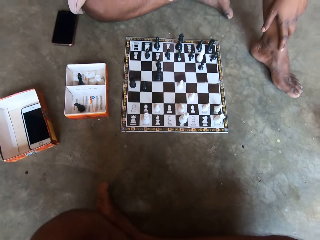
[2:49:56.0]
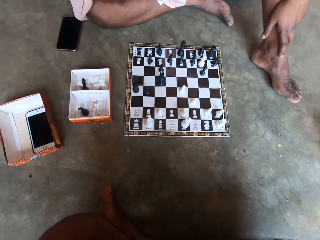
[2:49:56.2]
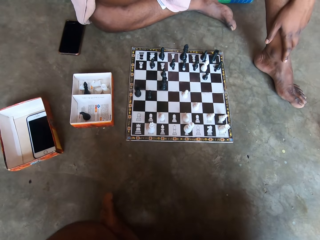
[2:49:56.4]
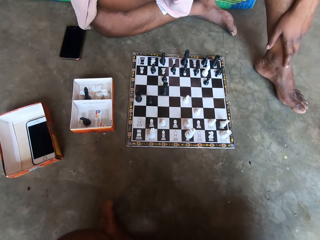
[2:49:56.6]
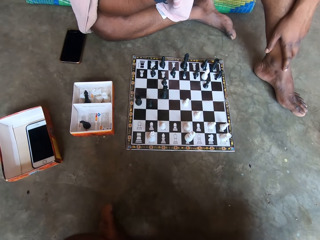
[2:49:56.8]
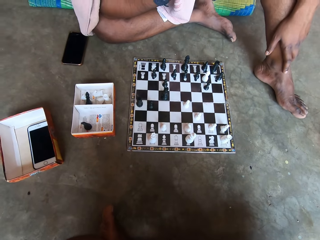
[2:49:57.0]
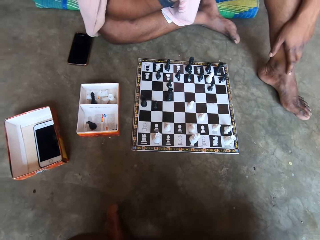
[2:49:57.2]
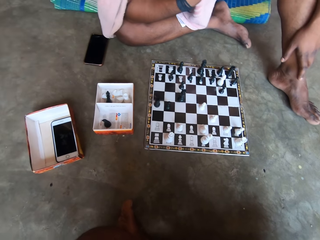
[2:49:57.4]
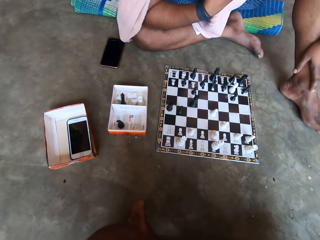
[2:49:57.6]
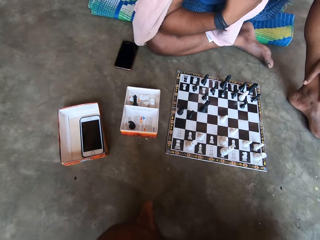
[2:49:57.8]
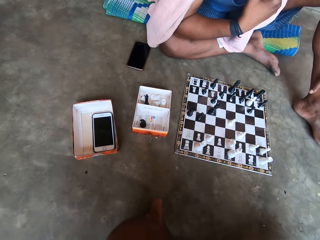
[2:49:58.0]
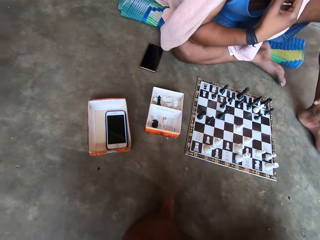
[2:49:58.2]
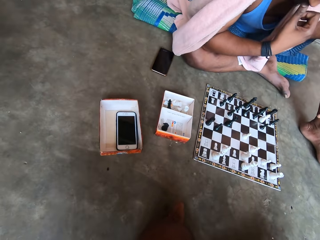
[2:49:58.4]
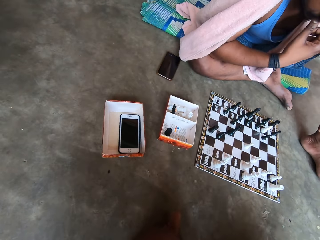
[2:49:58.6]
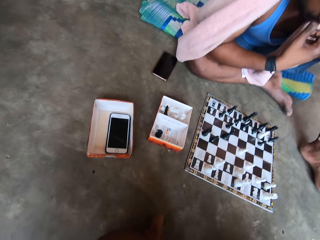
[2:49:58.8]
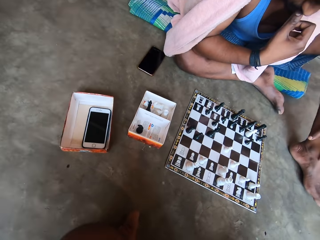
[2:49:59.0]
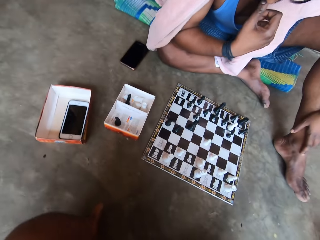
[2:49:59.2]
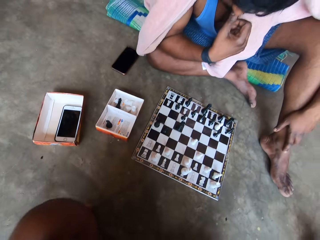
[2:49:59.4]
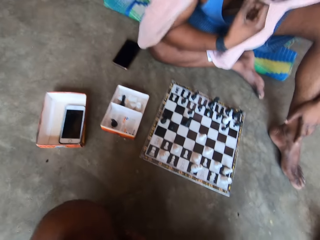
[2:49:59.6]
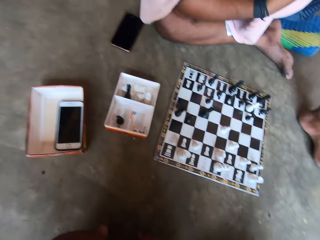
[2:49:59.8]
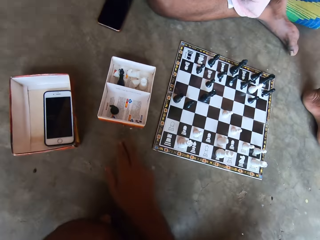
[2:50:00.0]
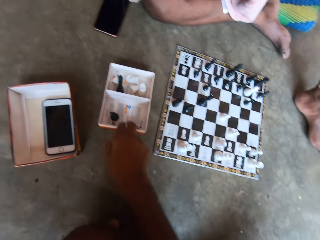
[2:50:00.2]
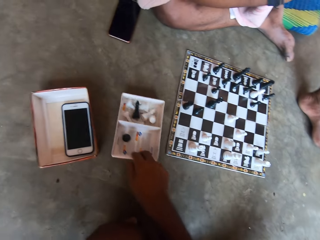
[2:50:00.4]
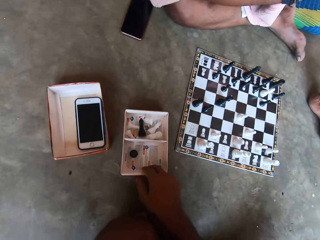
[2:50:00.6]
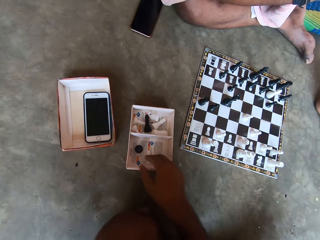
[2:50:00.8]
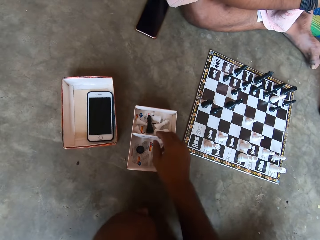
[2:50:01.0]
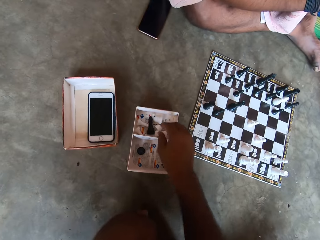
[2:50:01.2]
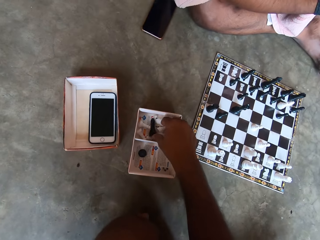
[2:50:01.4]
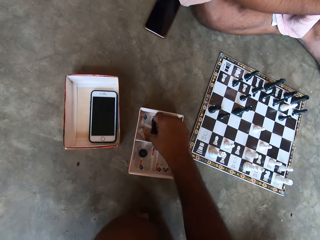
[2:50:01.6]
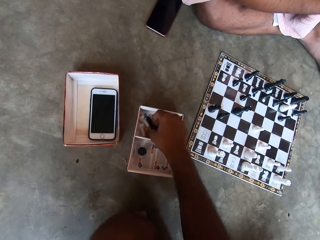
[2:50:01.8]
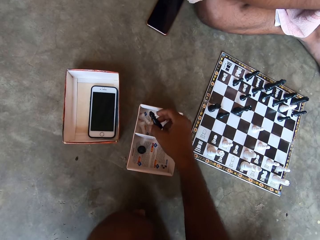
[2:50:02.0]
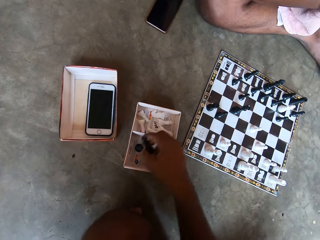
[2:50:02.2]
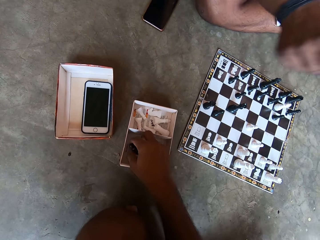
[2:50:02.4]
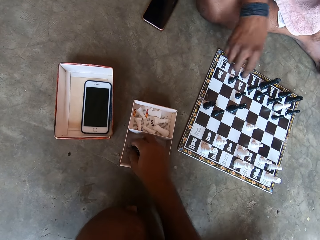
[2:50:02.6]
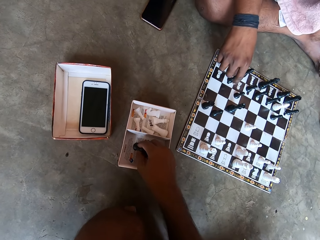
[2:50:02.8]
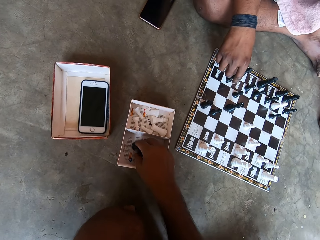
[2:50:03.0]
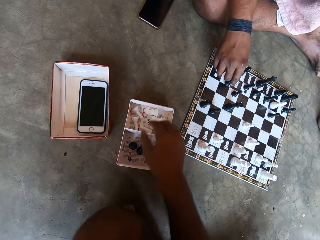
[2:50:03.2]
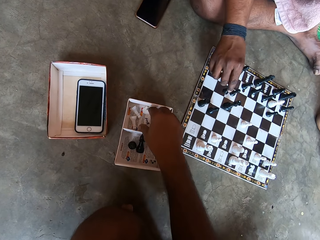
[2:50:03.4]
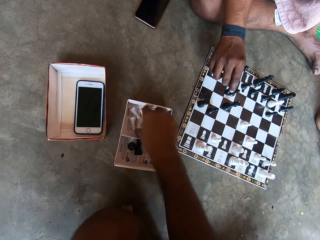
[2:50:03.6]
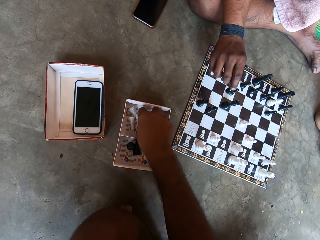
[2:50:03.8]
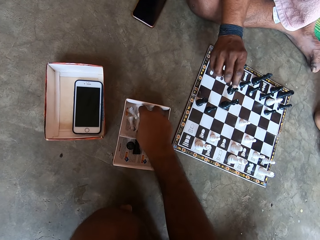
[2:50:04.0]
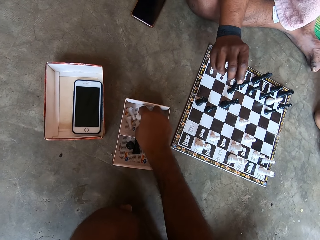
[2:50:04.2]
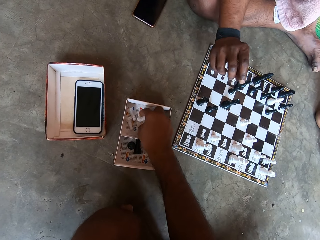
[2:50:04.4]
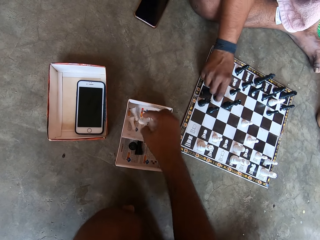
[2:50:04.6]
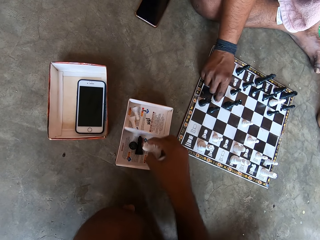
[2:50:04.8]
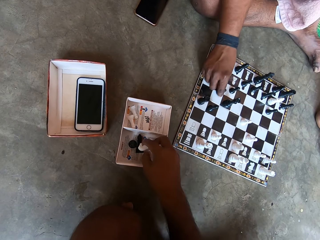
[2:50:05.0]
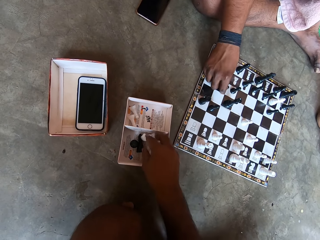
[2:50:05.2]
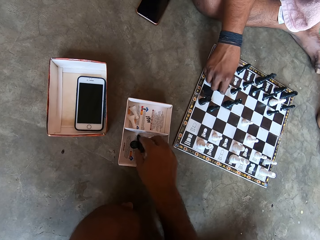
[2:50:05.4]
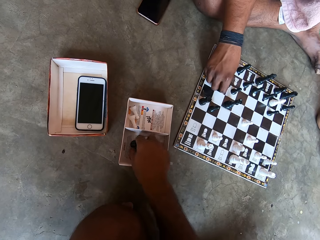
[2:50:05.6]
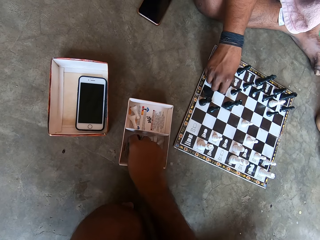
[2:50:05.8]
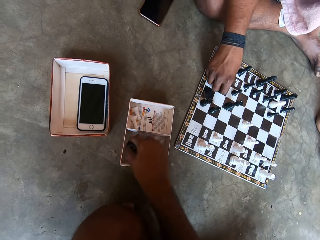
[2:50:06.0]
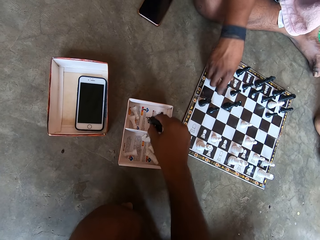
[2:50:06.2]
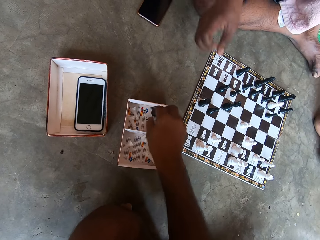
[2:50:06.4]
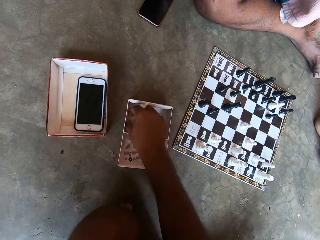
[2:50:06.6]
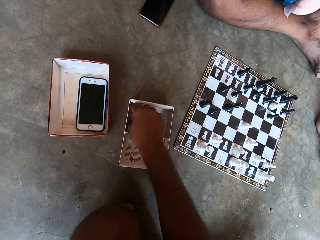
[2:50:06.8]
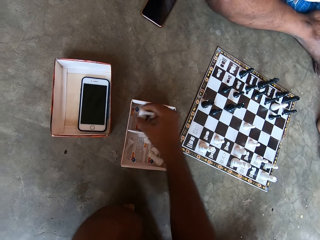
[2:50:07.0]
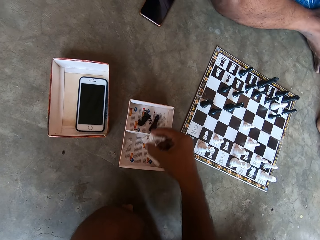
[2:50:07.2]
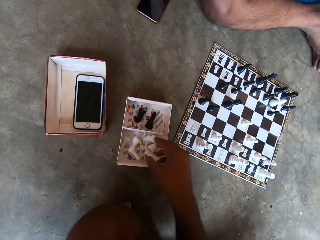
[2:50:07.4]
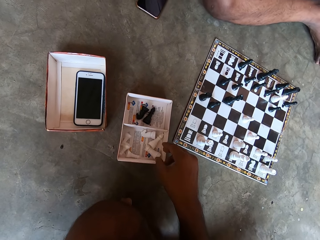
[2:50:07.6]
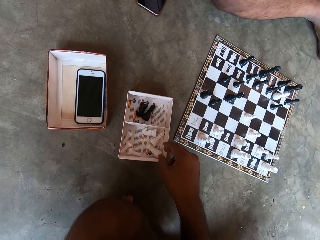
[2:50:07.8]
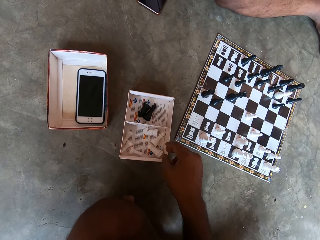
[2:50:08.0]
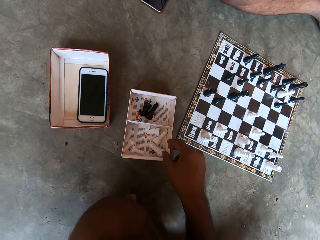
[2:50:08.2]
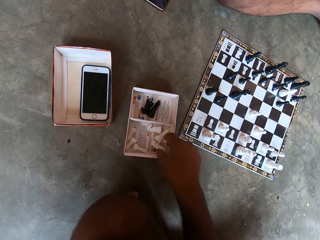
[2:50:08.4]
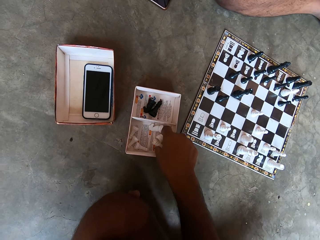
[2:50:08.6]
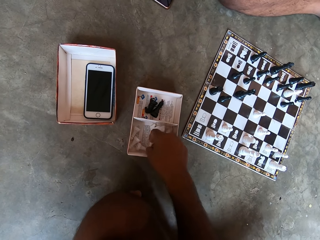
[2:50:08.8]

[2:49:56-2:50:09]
The camera wearer moves the box with the chess piece. They arrange the chess piece in the box and pick up the chess piece from the box. A man touches the chess piece.

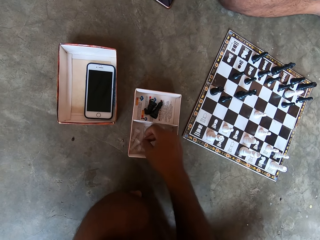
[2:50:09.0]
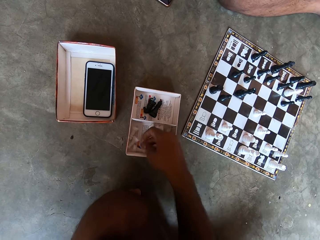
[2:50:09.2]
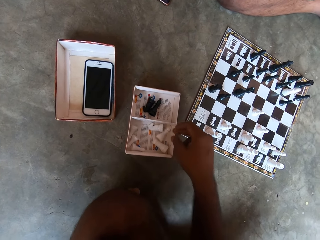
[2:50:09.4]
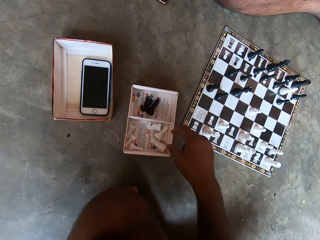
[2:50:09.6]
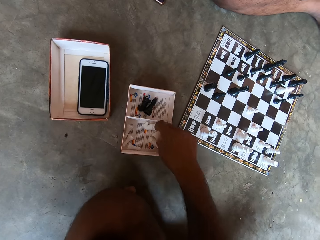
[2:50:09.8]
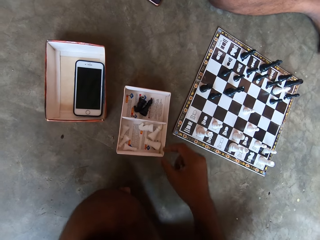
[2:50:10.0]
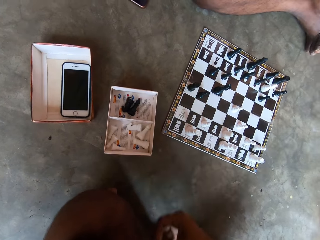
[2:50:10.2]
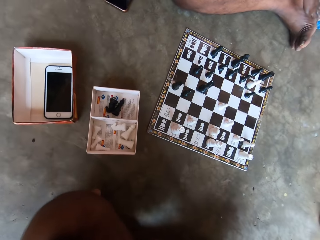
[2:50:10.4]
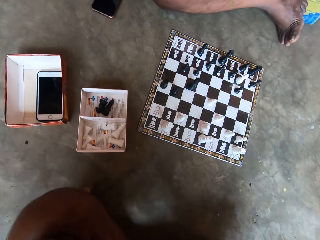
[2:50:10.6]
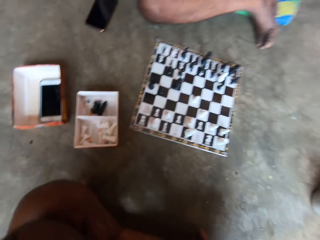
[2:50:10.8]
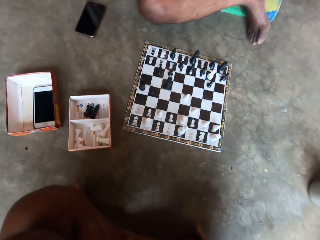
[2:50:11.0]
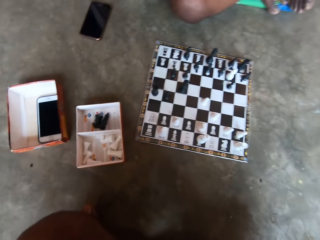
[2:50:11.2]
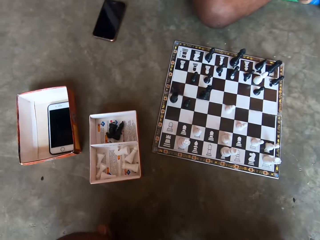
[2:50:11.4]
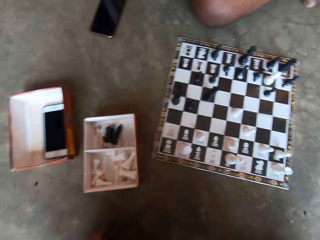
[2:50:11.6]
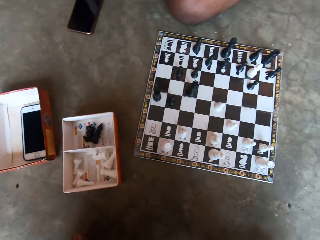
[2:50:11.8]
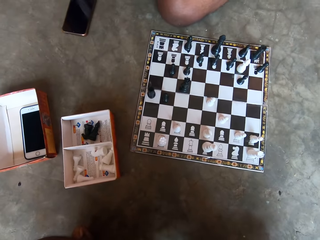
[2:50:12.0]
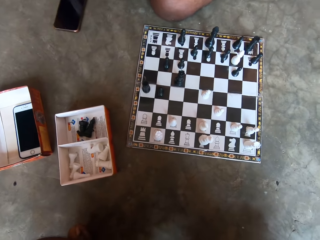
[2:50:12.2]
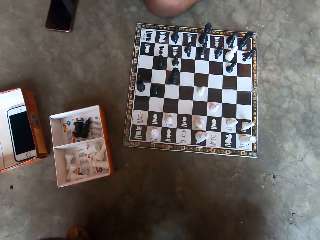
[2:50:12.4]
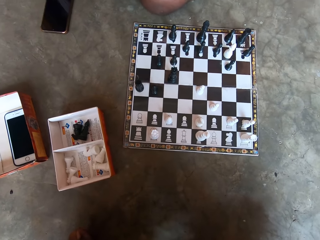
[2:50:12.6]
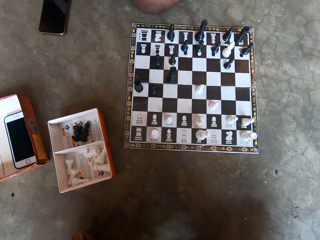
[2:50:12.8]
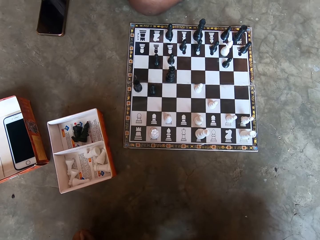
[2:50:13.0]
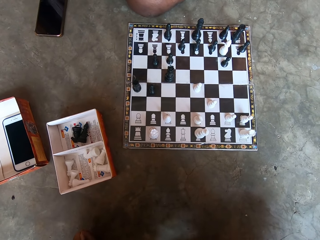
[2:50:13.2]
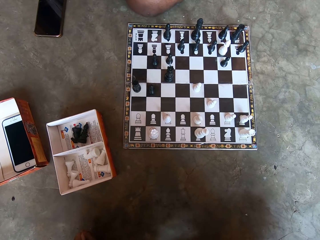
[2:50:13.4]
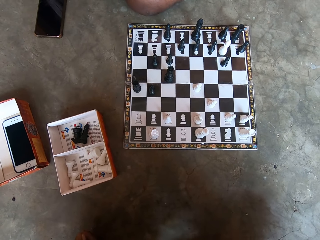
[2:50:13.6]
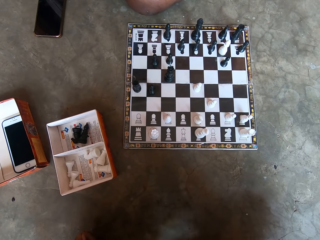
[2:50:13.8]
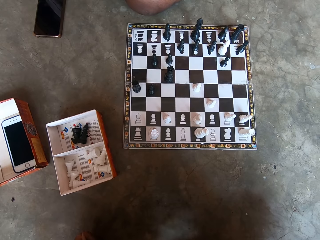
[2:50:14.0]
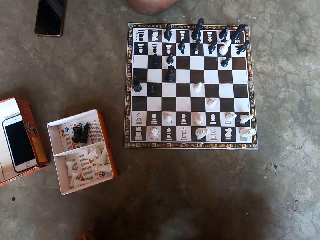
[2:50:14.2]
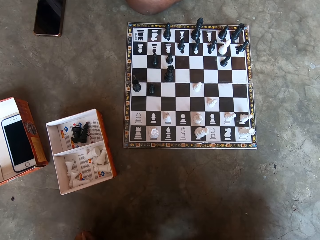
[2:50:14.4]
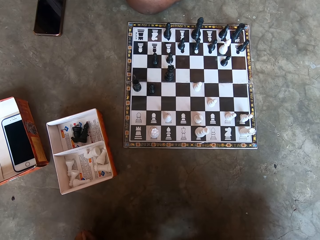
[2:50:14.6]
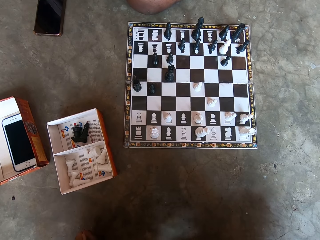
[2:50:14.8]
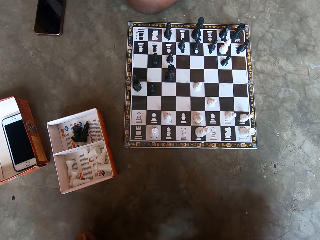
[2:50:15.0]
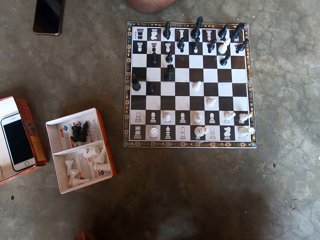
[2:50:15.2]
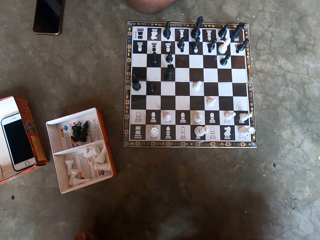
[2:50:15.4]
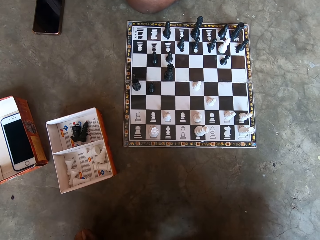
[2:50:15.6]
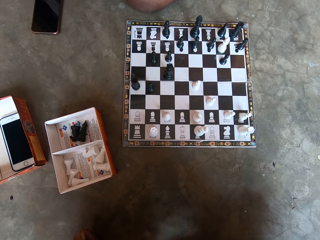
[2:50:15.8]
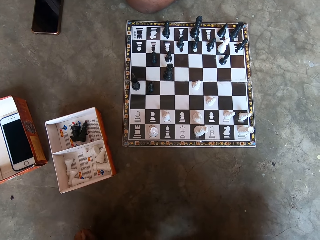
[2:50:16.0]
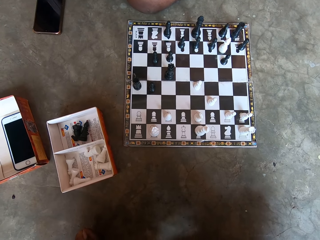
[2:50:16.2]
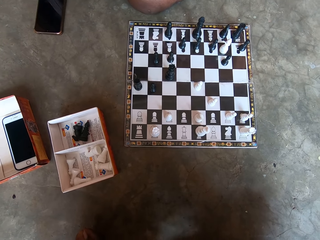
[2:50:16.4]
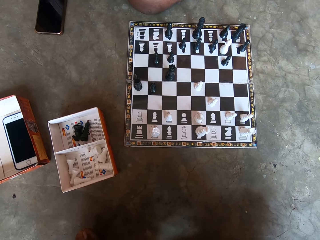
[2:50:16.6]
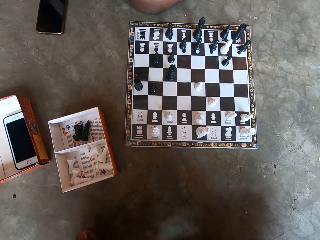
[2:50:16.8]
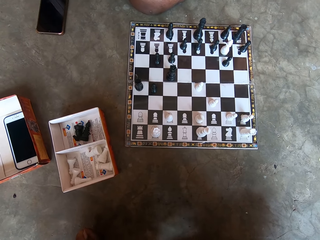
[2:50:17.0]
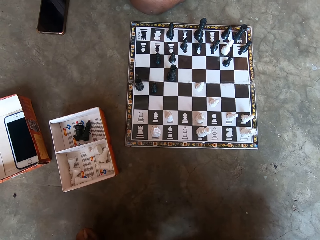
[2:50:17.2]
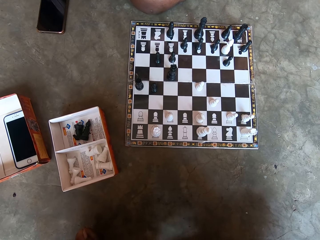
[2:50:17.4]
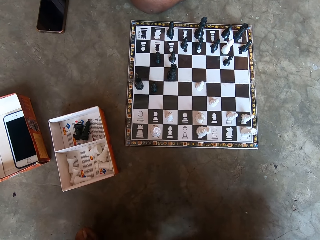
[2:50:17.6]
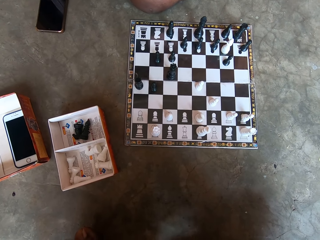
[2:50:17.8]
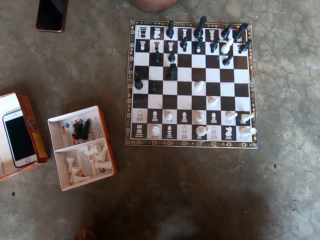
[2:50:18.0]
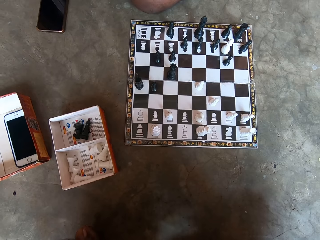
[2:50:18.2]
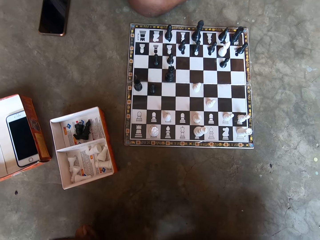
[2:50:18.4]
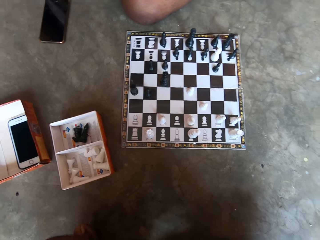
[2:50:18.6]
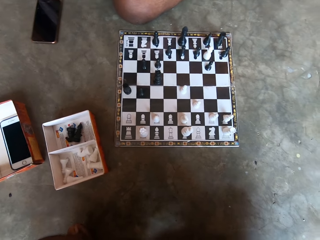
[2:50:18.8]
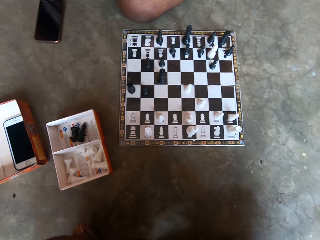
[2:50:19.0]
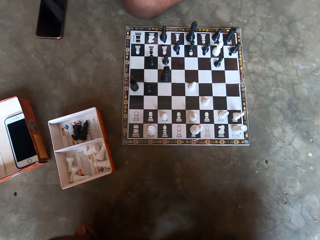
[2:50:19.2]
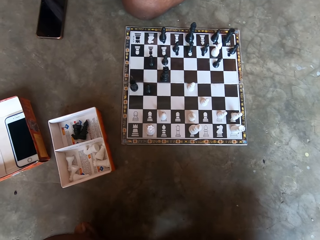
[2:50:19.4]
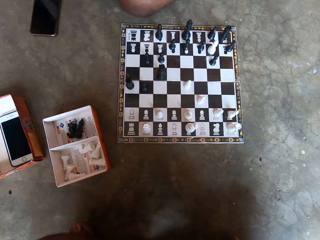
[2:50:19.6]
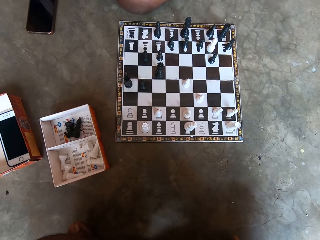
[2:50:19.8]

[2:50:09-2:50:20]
The camera wearer converses with a man.
